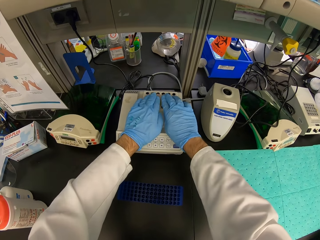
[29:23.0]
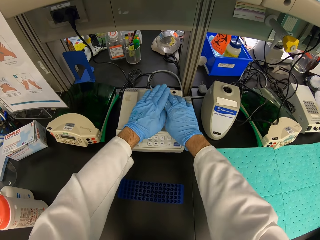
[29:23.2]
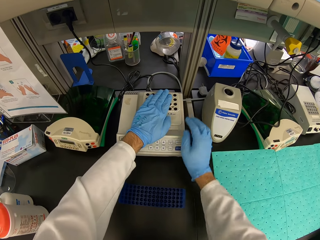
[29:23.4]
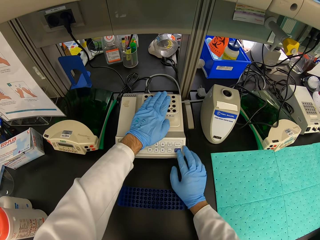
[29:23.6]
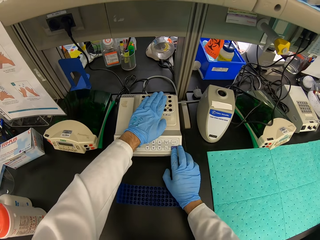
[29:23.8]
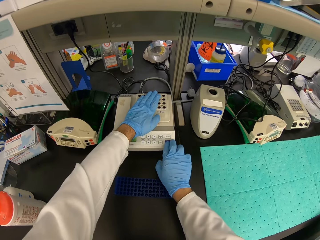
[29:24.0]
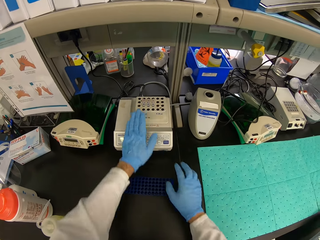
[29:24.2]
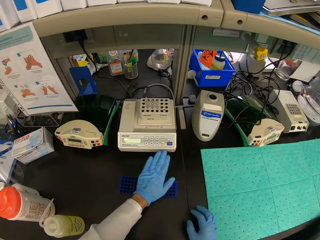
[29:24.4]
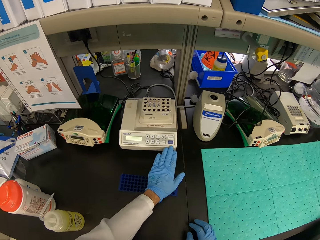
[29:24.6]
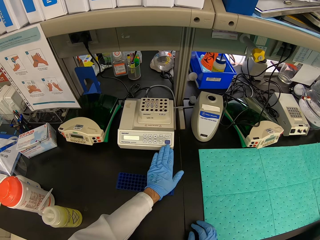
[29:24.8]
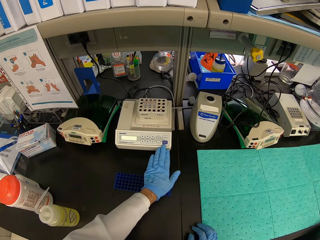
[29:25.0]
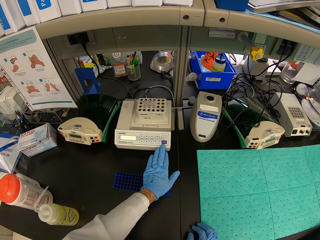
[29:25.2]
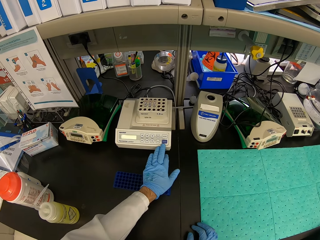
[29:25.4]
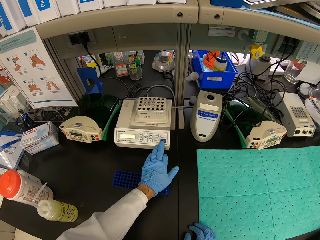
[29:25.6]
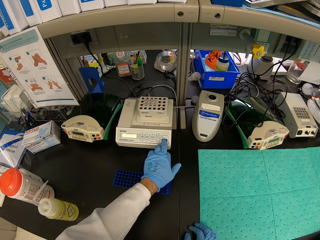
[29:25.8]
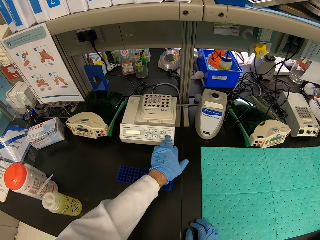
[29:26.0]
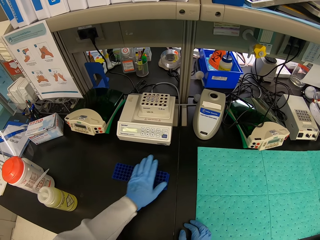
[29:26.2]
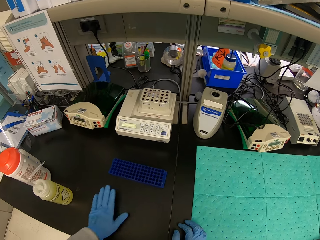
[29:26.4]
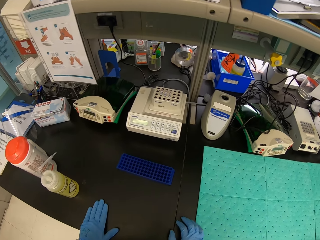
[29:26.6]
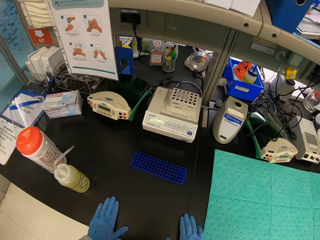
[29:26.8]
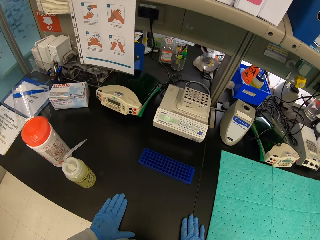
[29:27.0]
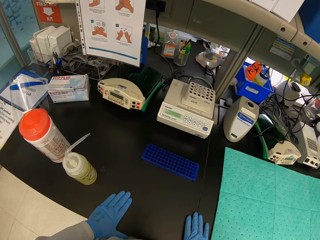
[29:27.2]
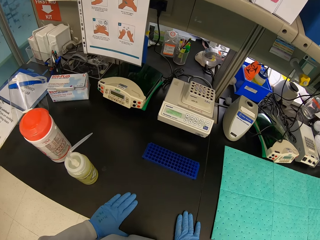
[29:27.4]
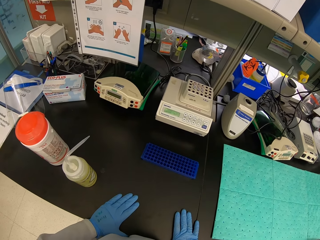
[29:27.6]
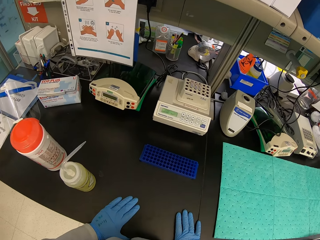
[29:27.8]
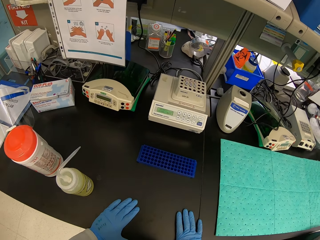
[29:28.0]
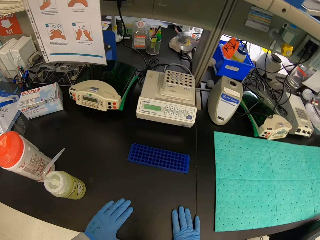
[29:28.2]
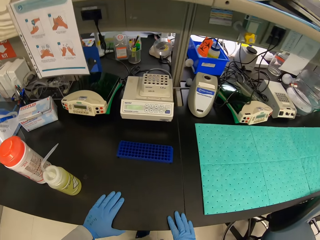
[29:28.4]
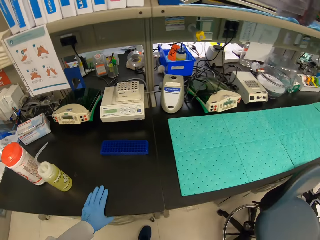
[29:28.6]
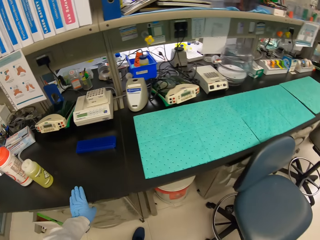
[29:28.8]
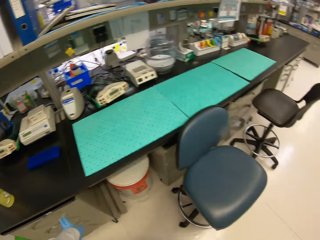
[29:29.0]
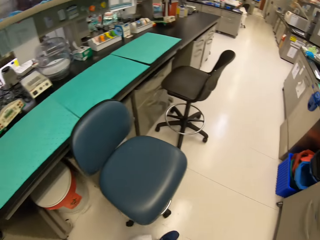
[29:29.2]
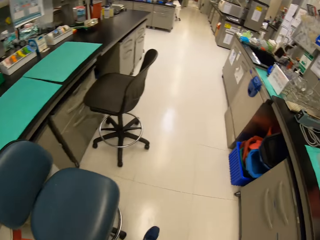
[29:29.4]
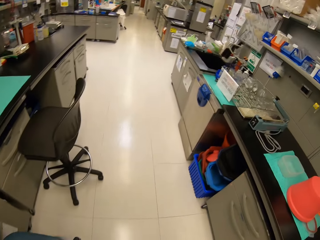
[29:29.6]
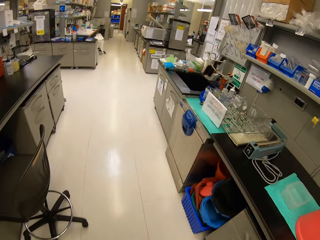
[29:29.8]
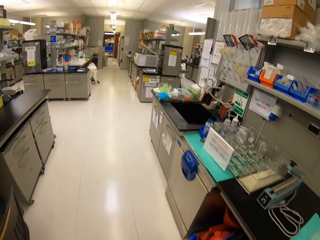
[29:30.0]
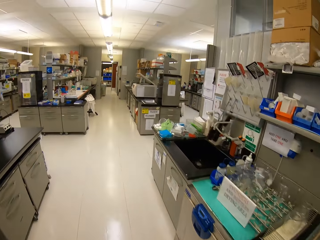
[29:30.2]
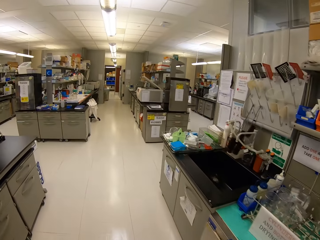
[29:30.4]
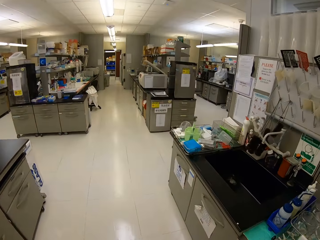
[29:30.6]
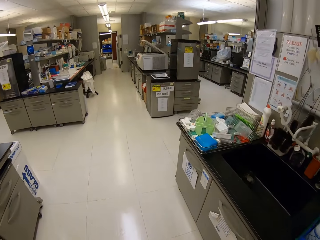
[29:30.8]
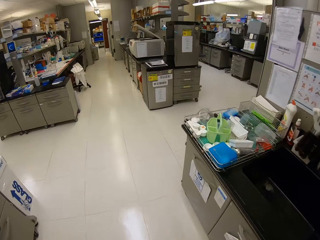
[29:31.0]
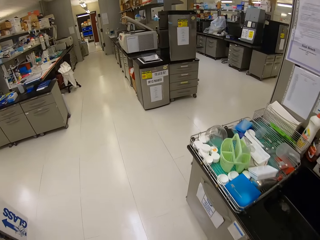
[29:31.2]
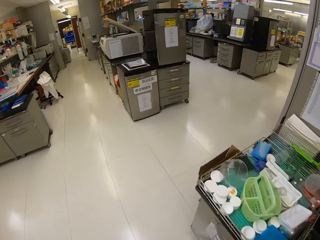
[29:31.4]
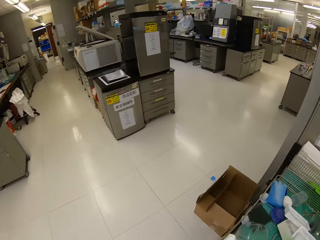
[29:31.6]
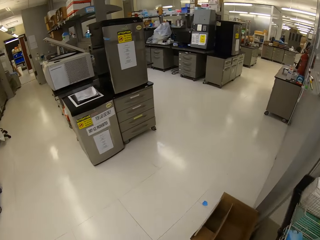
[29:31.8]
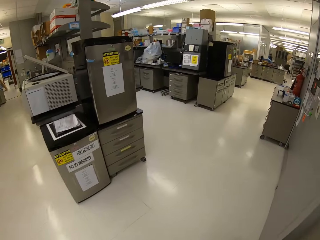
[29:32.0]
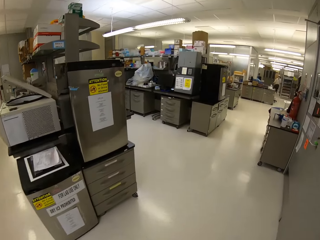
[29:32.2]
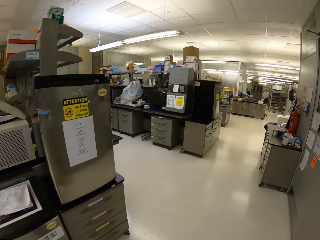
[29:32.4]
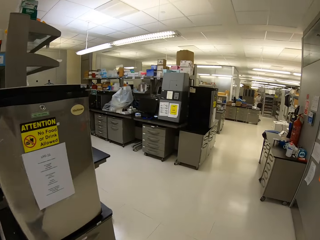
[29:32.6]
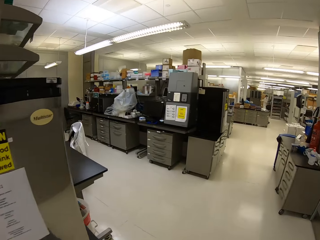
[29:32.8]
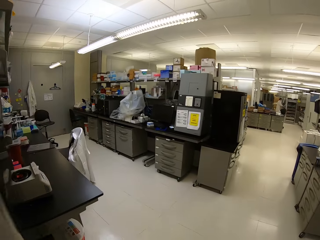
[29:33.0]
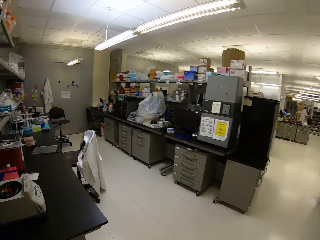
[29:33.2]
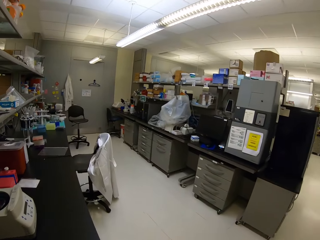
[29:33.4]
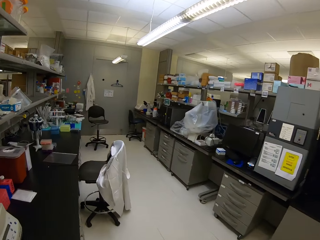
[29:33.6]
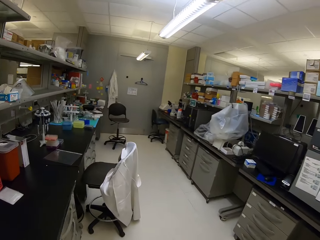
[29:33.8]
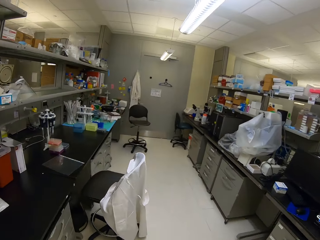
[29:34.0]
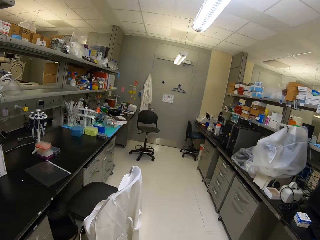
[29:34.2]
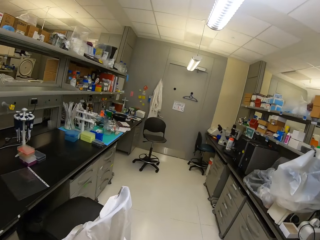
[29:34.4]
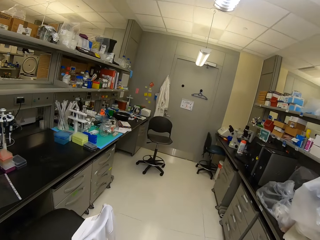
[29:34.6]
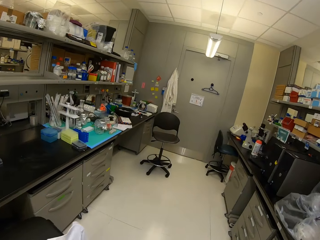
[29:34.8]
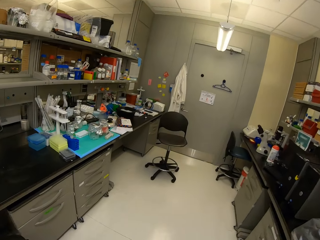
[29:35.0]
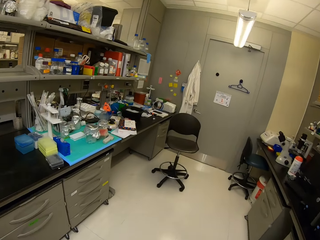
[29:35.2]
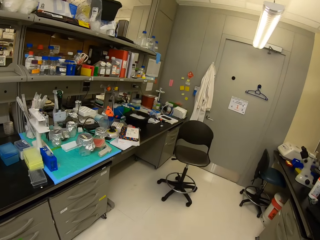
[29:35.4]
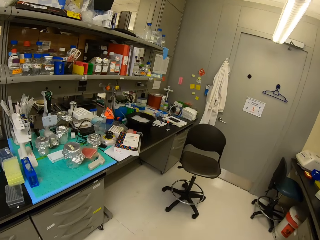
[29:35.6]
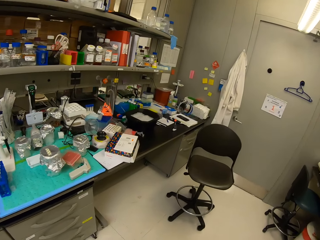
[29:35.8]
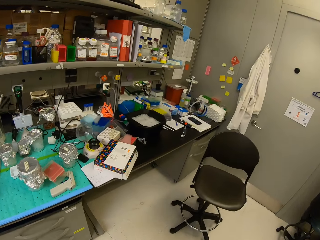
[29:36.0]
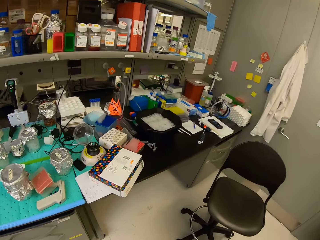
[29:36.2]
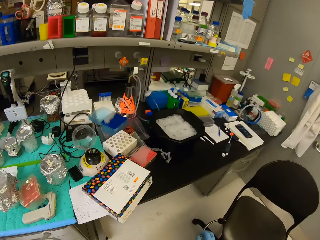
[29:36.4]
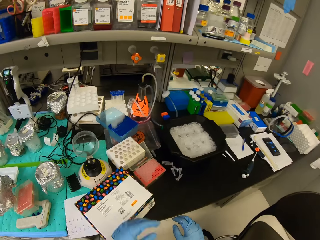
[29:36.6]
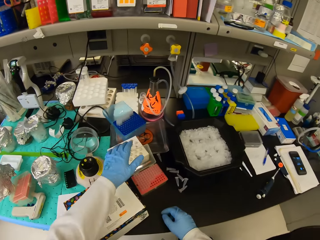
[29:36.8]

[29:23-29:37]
The camera wearer presses the eppendorf tube in the eppendorf thermomixer. They press a button on the eppendorf thermomixer. They press a button with the left hand. They hold the table. They turn to the right. They walk. They turn left. They walk to the right.

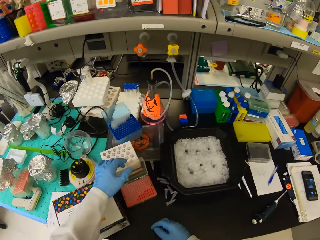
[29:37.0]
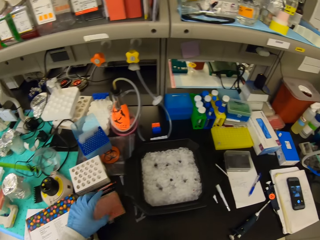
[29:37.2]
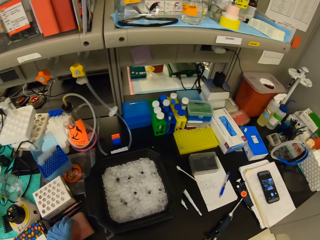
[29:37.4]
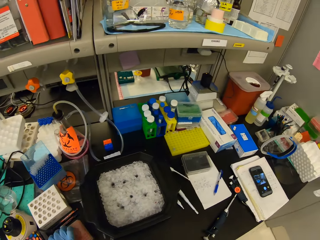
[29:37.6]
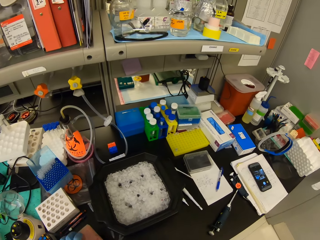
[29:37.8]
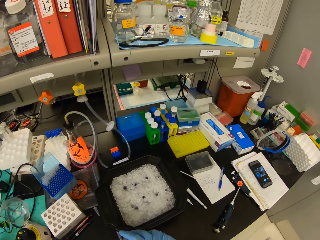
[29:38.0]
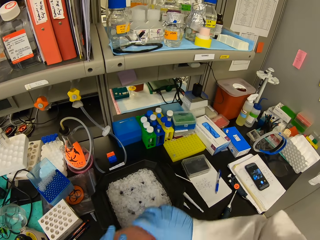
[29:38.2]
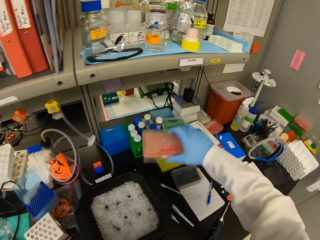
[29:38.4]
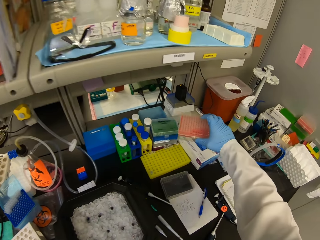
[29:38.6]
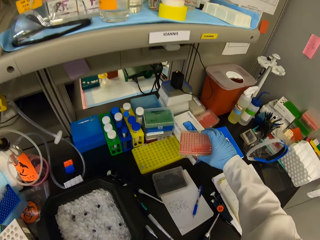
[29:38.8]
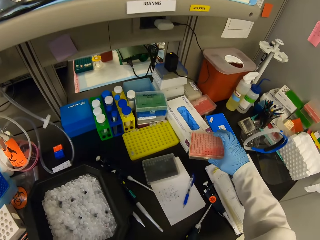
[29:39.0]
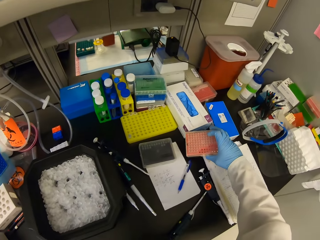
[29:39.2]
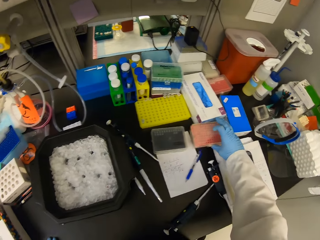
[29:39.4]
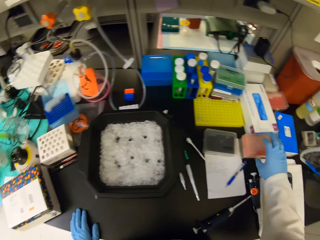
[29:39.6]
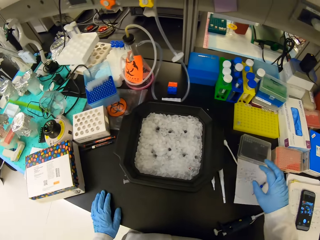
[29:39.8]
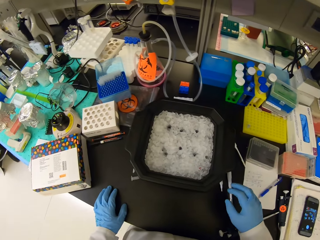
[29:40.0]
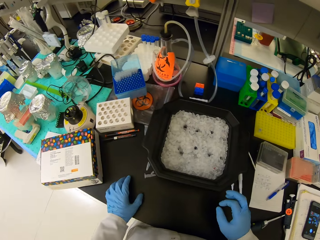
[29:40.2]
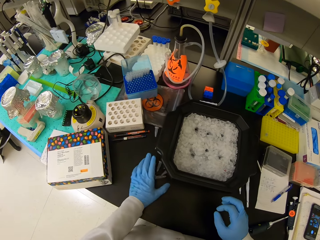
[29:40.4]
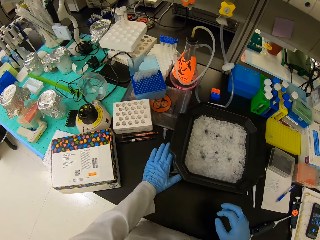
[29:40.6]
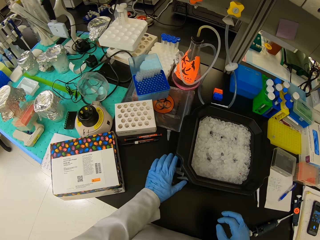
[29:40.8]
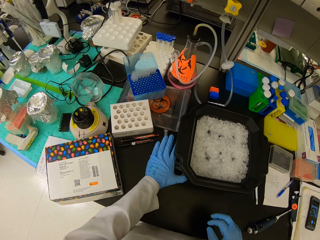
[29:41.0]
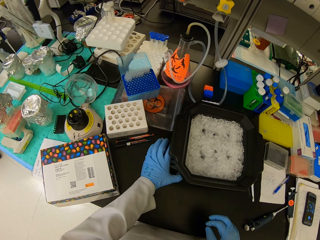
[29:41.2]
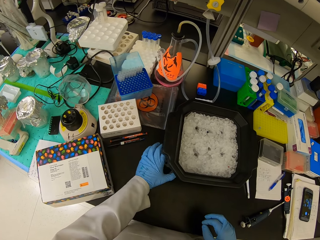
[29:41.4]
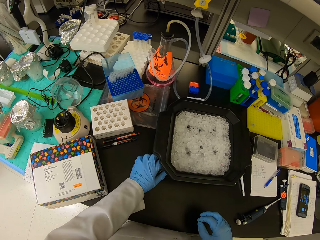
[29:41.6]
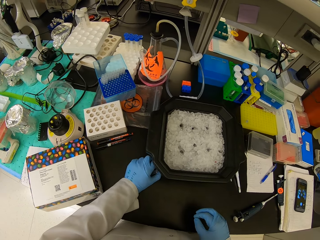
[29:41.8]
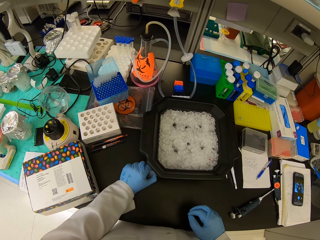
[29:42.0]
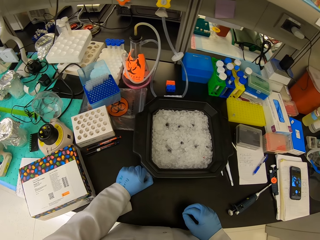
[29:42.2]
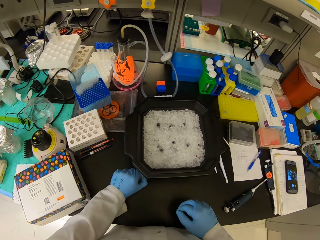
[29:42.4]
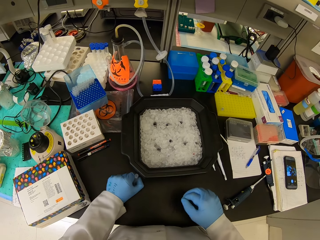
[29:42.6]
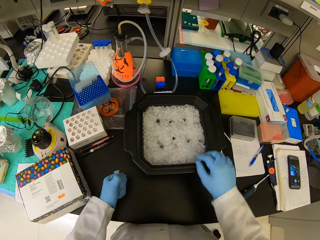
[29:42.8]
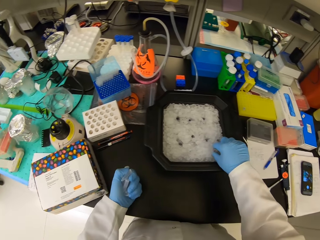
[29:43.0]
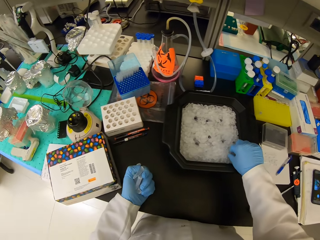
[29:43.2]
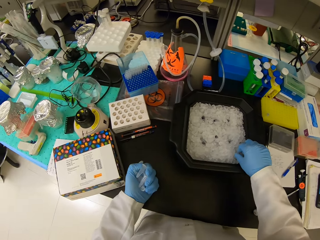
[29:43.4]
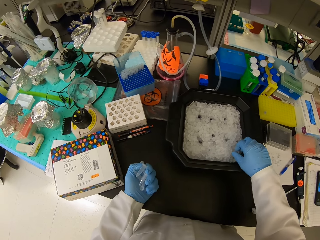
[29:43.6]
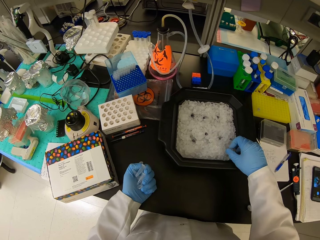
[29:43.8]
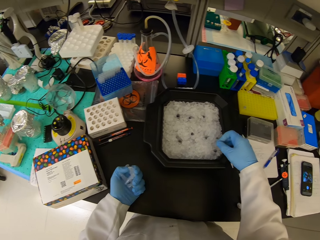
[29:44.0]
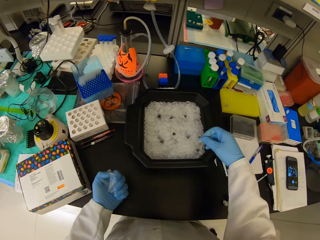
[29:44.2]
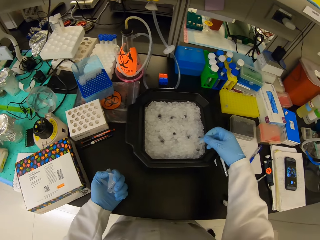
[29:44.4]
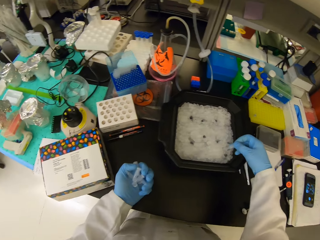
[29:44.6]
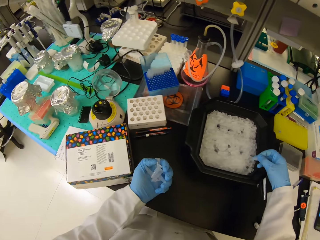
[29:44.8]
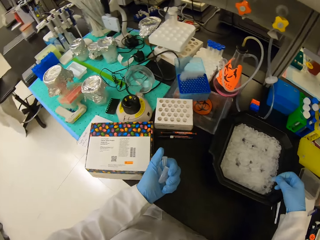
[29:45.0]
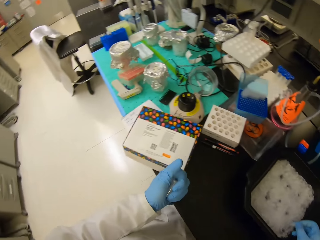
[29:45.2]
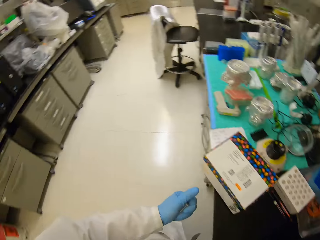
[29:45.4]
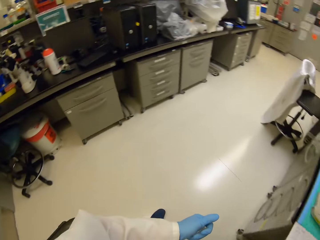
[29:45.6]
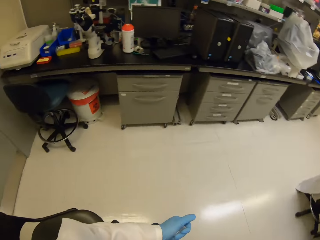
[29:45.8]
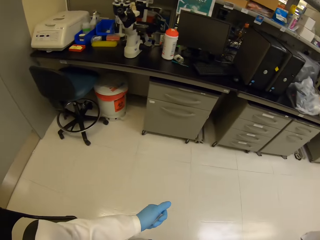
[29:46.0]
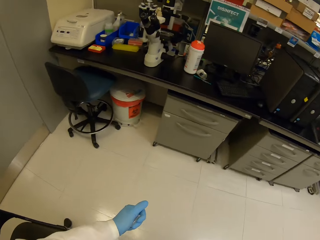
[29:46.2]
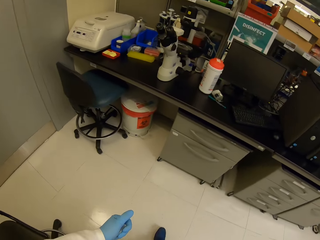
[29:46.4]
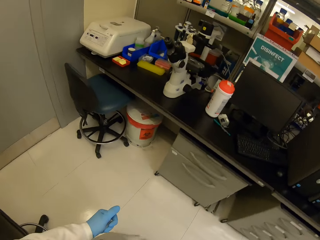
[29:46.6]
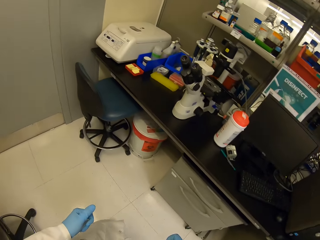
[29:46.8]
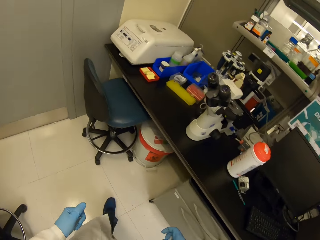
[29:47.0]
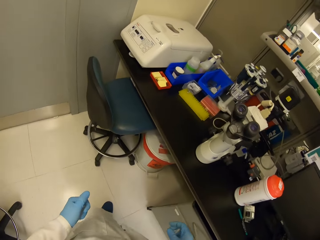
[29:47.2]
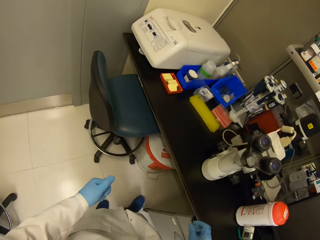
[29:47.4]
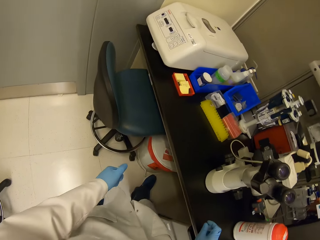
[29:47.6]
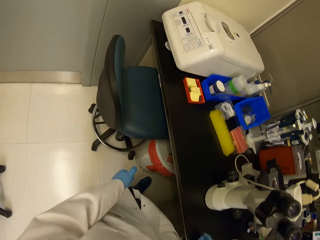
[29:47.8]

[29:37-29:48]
The camera wearer closes the well plate lid. They put aside the well plate on the table. They collect the test tubes from the table. They pick an eppendorf tube from the black bowl. They turn around. They walk.
